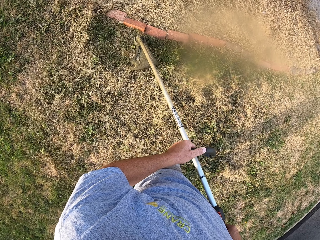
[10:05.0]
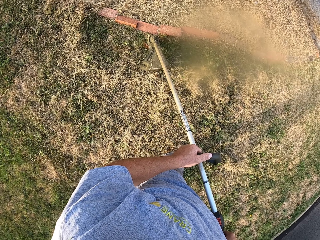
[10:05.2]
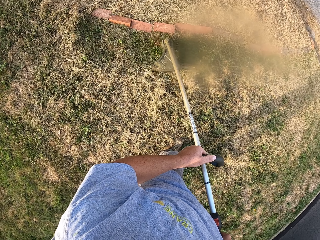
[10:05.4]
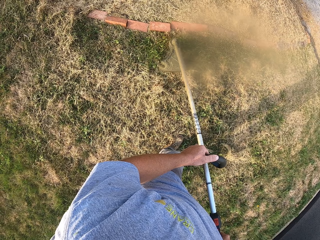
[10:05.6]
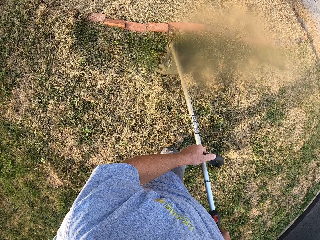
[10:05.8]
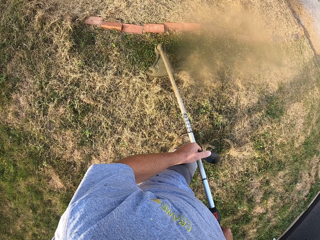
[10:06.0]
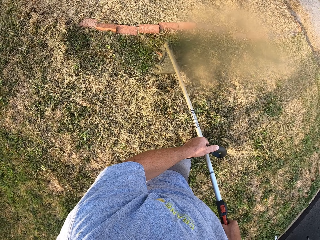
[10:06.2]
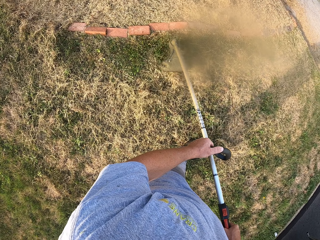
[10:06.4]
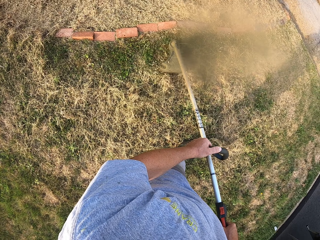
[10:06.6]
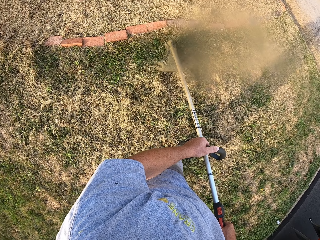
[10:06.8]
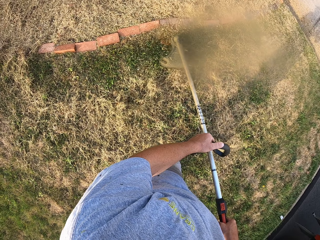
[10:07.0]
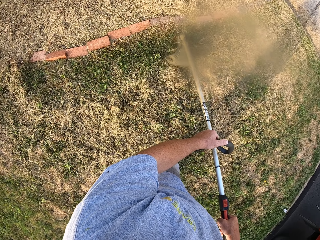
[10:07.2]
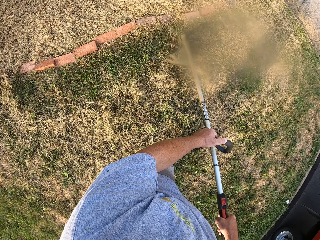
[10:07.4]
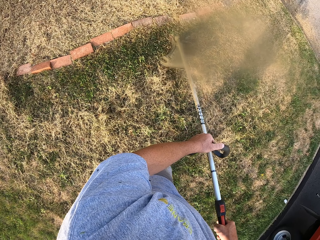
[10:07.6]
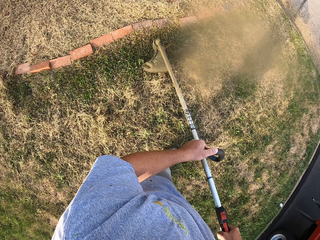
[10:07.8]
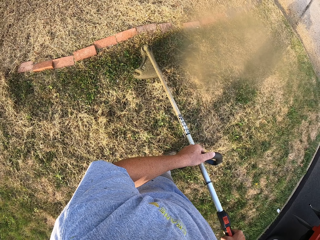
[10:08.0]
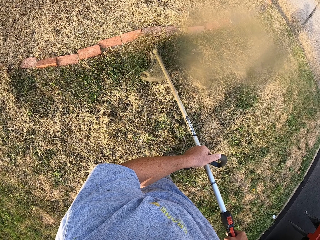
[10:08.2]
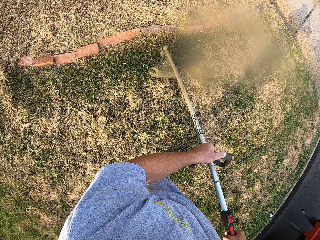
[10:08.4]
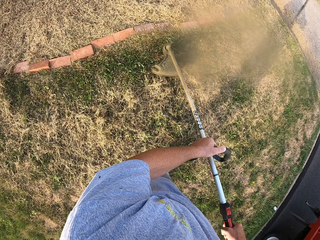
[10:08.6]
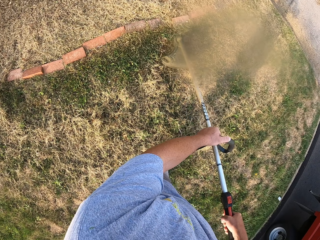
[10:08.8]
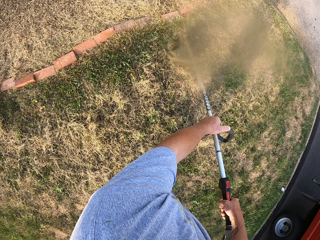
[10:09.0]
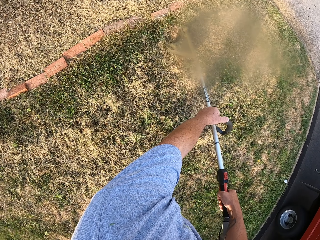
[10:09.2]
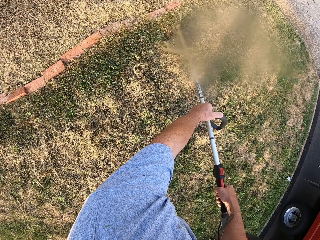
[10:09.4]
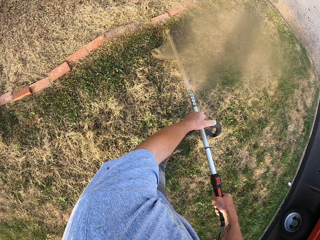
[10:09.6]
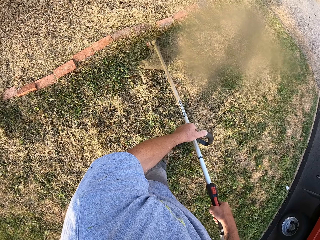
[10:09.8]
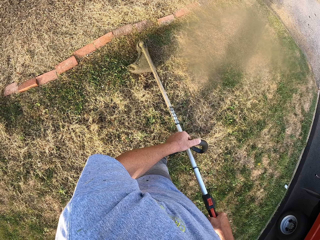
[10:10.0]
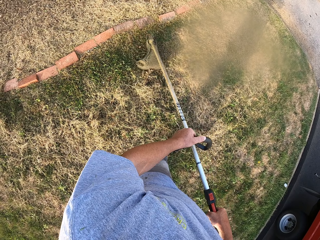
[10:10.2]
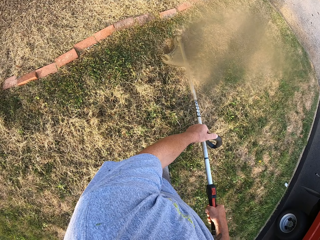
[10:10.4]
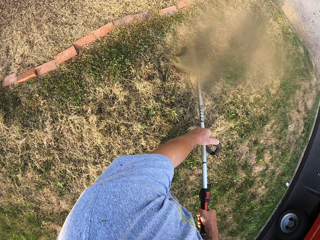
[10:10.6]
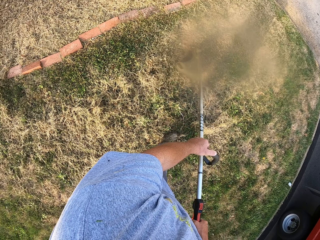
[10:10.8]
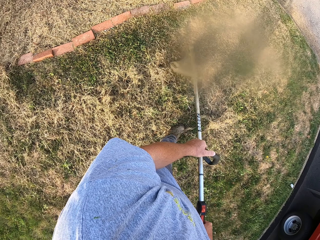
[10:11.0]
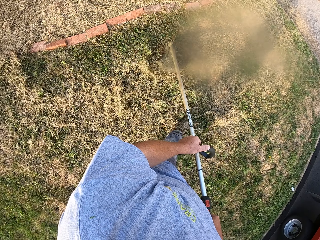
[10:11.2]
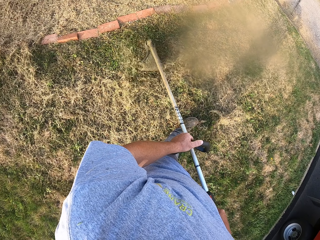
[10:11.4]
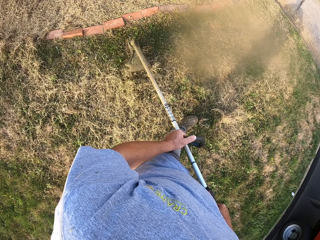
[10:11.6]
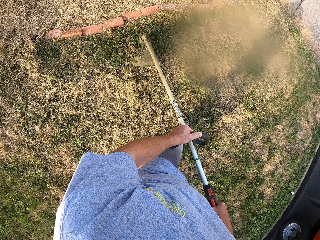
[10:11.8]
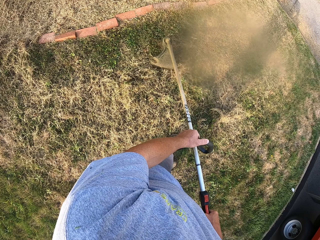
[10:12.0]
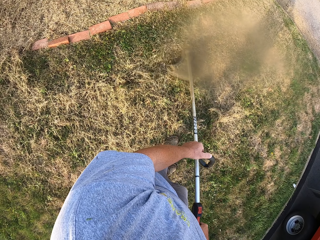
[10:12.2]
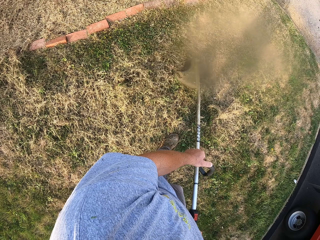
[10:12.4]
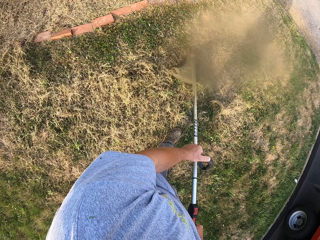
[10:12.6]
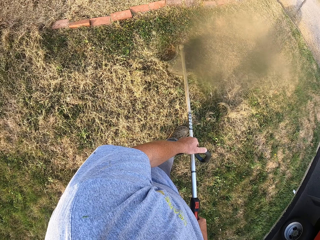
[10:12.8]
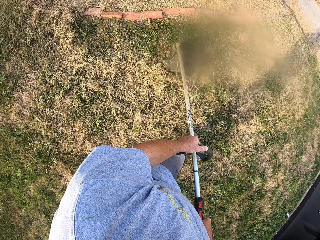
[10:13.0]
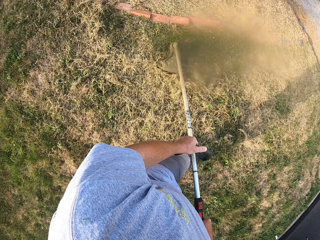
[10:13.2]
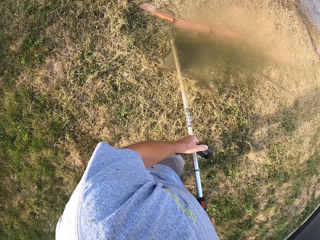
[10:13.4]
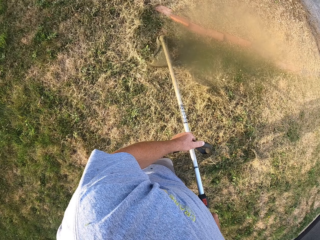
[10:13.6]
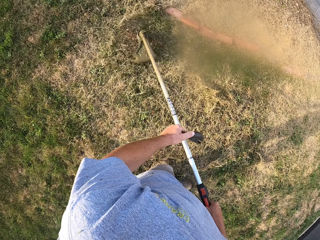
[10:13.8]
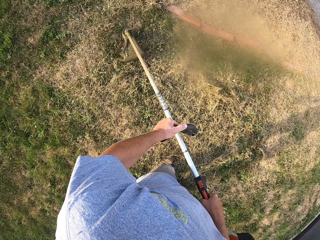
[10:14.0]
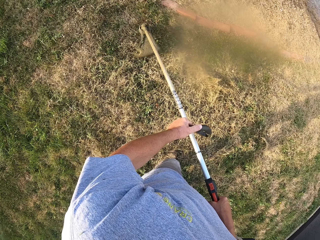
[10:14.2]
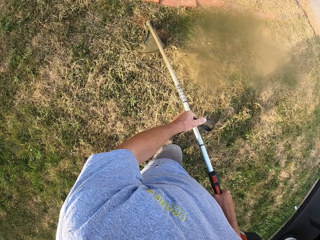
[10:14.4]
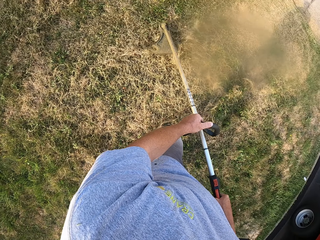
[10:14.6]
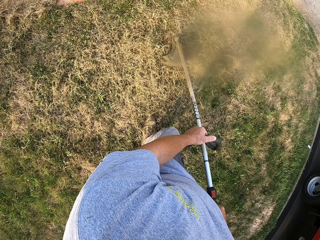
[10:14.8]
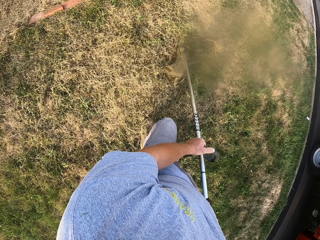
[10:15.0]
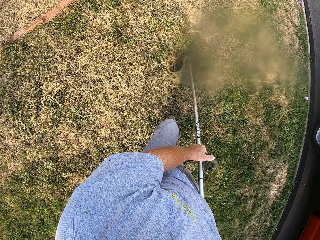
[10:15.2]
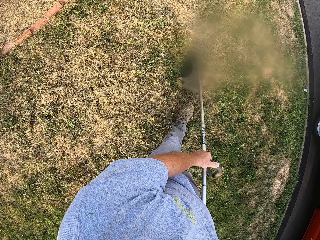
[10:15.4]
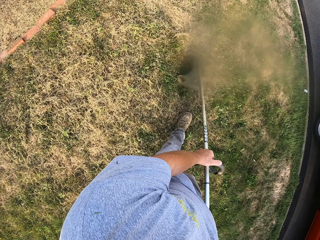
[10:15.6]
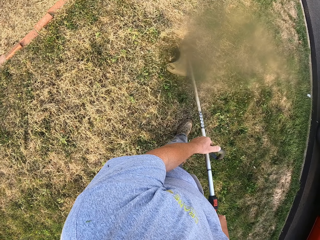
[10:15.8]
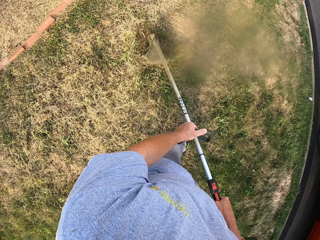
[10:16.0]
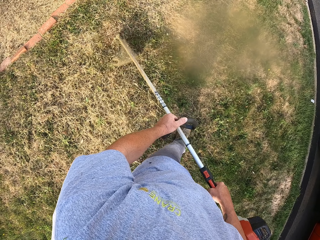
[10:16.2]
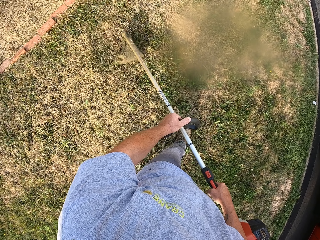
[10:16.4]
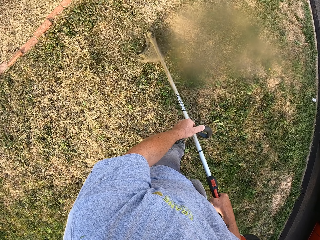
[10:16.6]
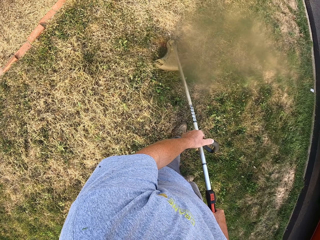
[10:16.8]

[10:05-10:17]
The camera wearer walks forward.

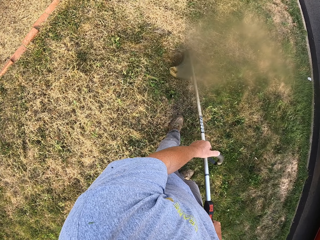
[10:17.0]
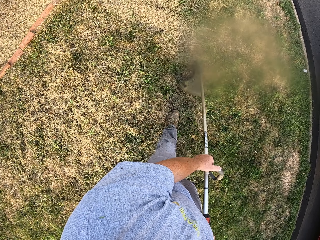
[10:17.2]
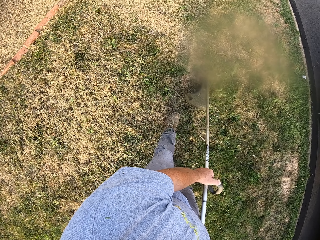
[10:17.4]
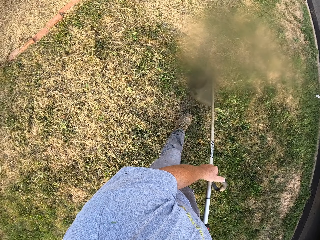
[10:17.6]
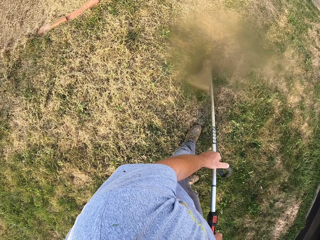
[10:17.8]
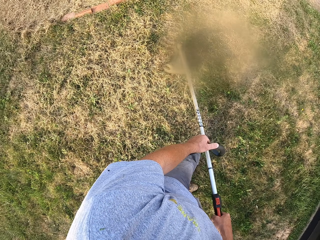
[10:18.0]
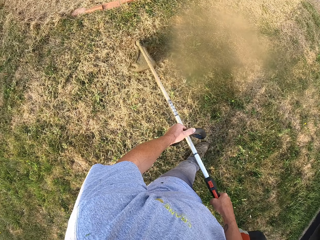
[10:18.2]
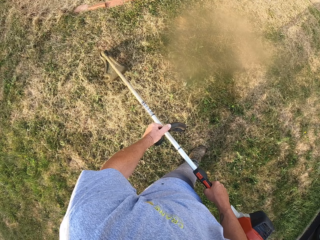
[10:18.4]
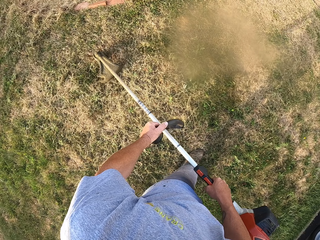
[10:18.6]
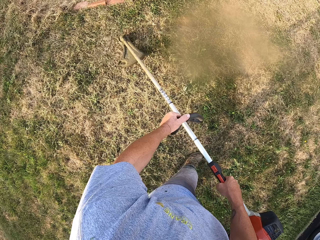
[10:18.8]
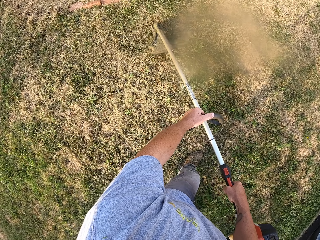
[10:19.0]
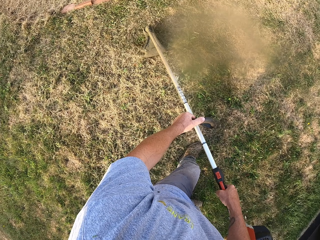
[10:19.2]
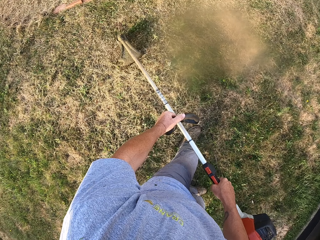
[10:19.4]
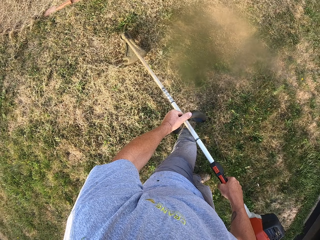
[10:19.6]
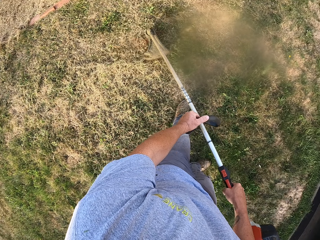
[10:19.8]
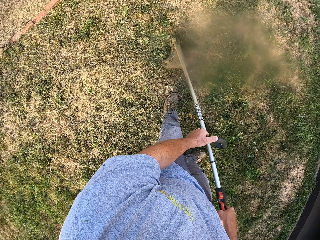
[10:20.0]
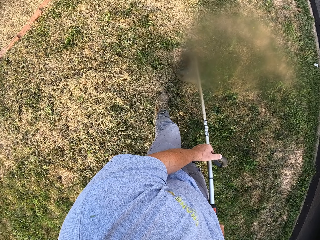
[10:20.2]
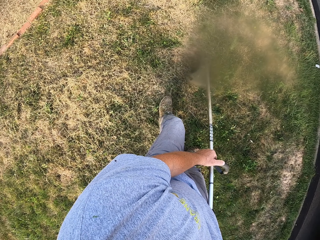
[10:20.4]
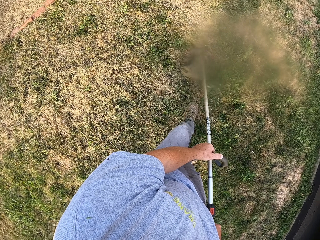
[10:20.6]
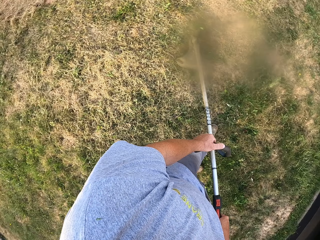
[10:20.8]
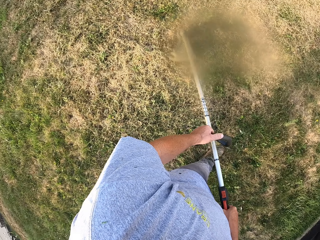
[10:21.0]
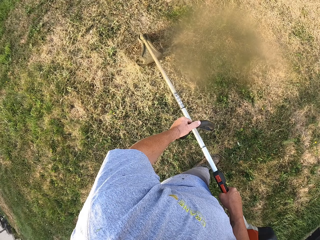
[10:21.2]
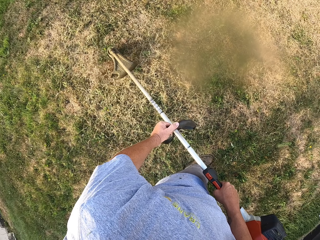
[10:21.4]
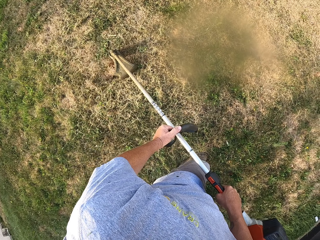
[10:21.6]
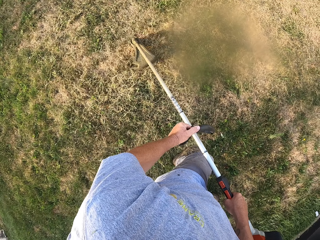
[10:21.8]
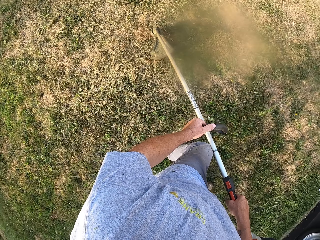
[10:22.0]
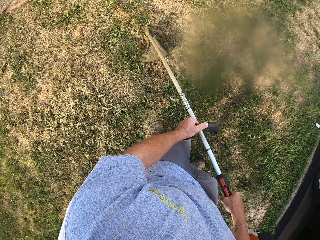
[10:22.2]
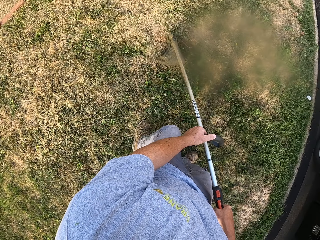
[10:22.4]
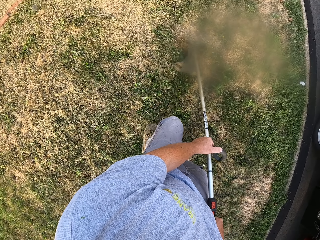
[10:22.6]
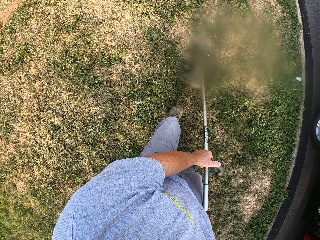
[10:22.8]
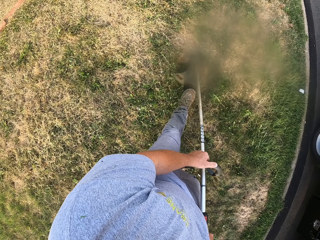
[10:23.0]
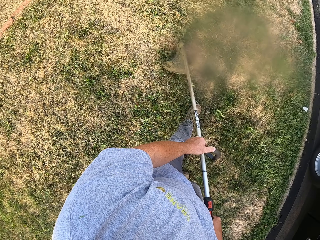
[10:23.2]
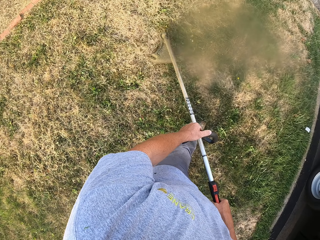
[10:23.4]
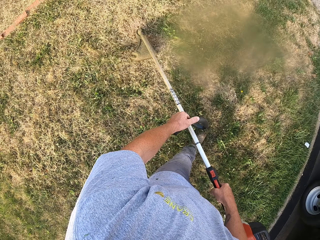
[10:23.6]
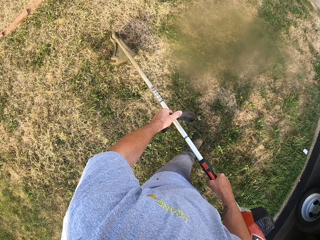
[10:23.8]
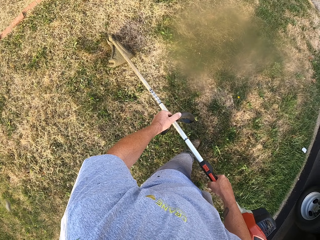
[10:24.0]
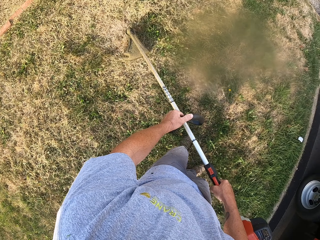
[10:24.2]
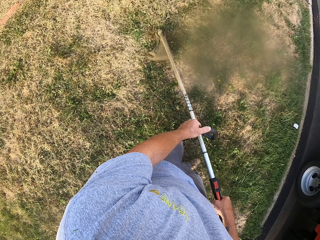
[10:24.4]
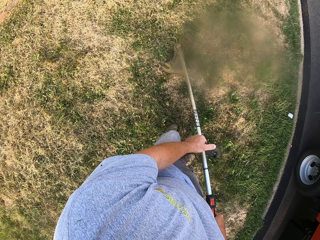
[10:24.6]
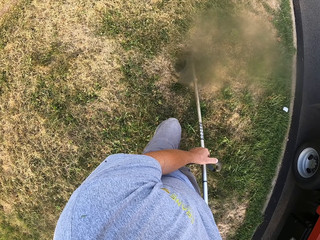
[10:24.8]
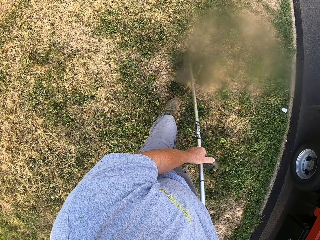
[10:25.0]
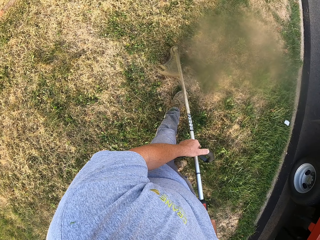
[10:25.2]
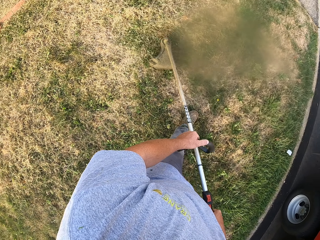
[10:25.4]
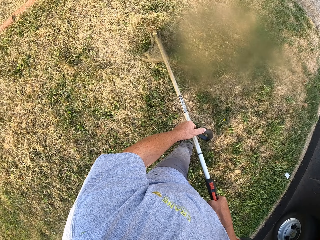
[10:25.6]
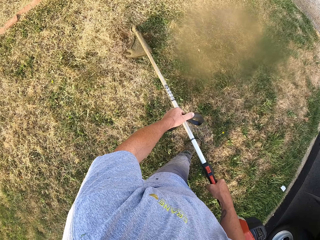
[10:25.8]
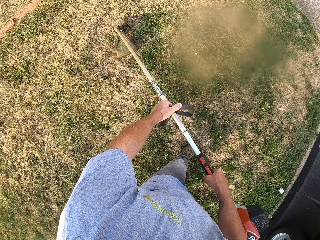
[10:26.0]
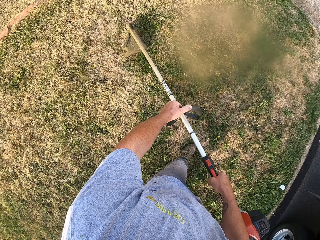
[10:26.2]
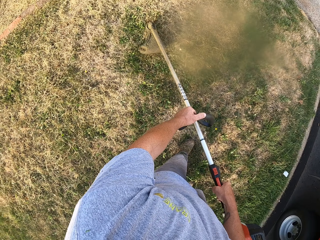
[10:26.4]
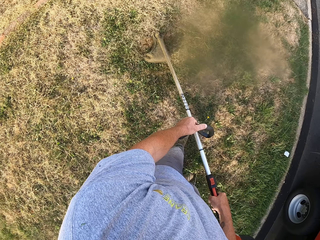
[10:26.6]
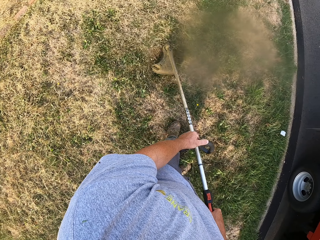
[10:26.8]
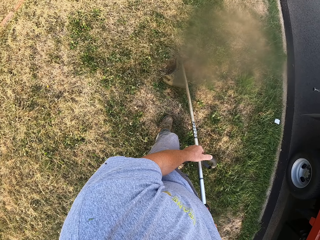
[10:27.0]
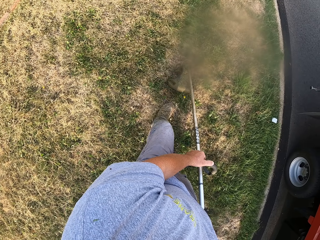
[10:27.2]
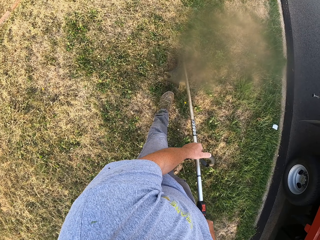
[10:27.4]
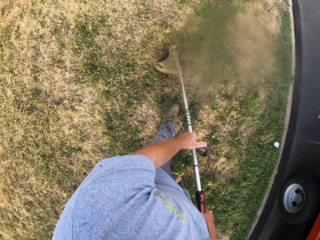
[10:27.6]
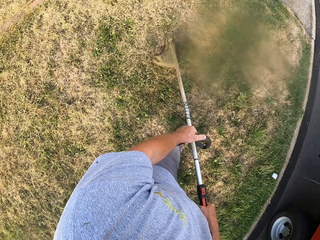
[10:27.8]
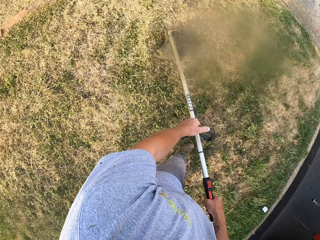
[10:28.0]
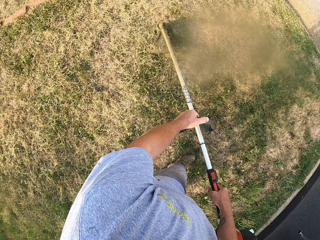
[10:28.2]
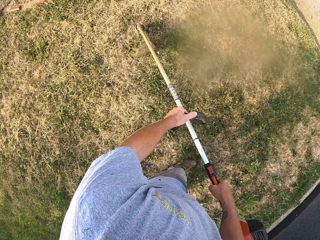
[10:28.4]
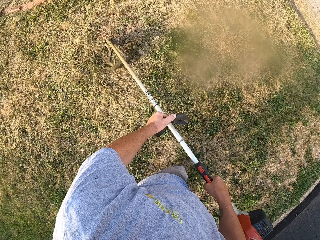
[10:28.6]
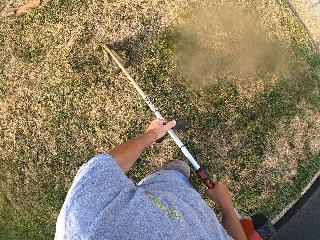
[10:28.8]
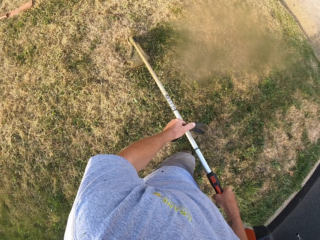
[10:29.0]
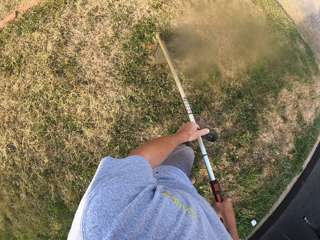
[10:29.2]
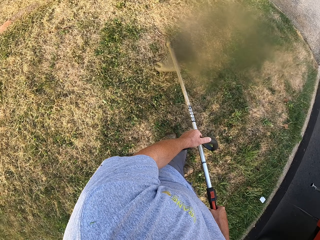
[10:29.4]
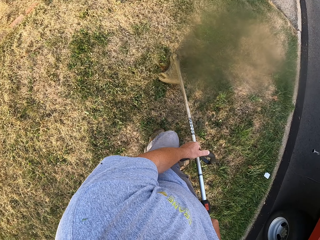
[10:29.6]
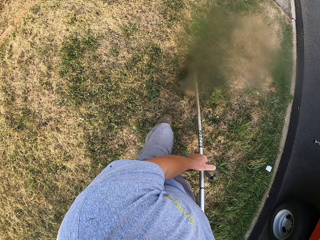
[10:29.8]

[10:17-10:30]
The camera wearer walks forward.
